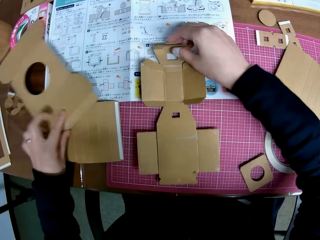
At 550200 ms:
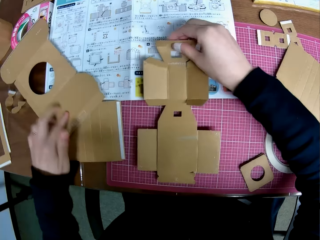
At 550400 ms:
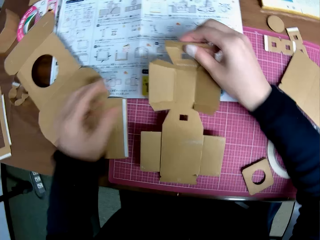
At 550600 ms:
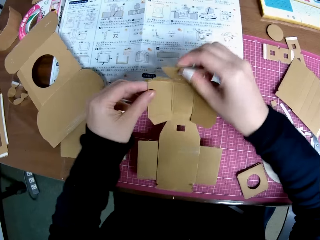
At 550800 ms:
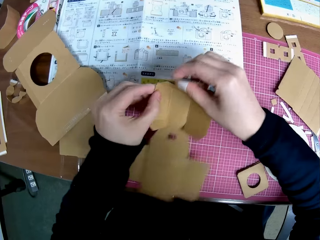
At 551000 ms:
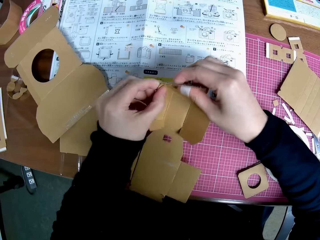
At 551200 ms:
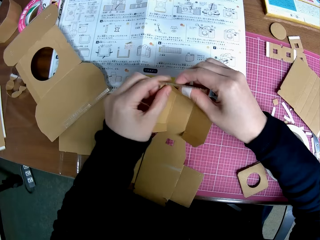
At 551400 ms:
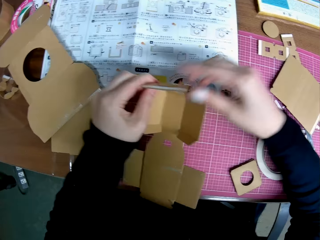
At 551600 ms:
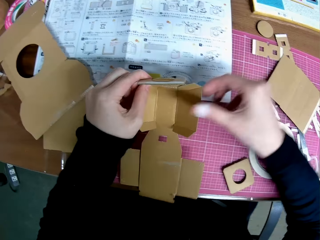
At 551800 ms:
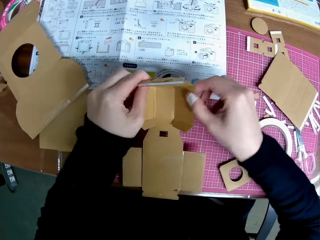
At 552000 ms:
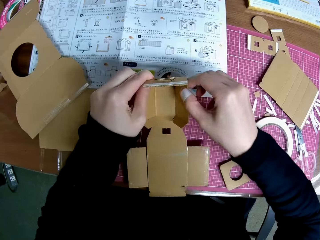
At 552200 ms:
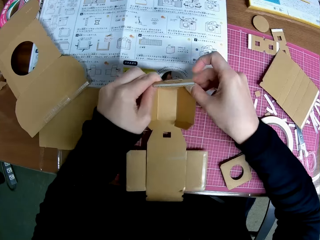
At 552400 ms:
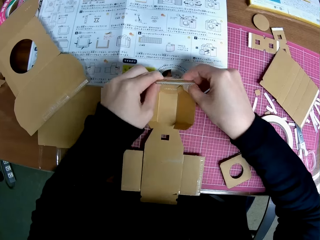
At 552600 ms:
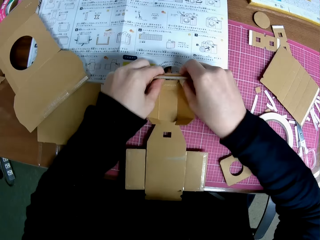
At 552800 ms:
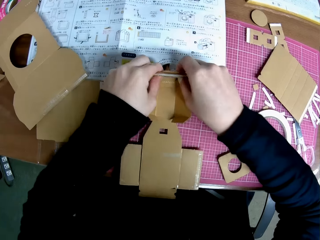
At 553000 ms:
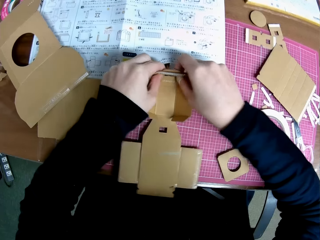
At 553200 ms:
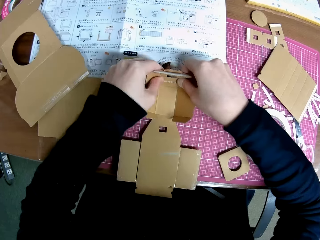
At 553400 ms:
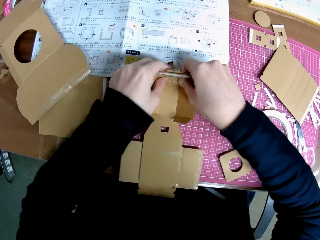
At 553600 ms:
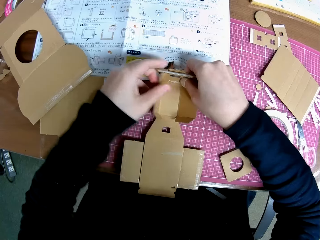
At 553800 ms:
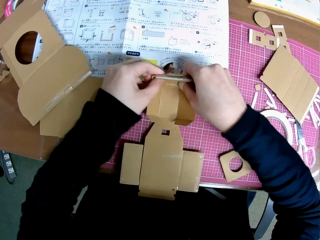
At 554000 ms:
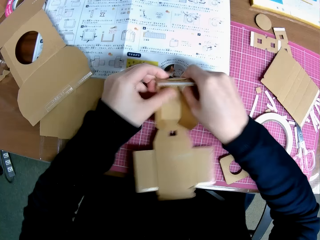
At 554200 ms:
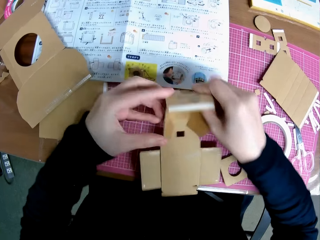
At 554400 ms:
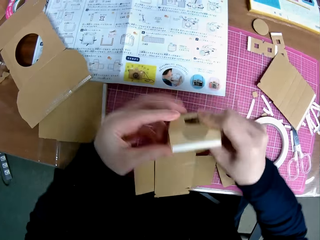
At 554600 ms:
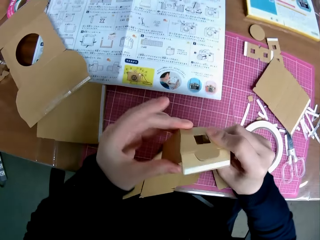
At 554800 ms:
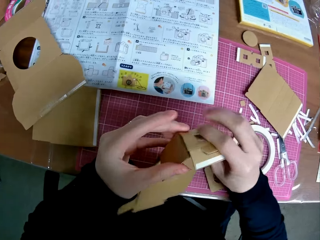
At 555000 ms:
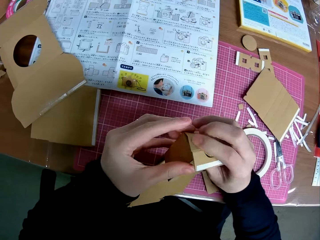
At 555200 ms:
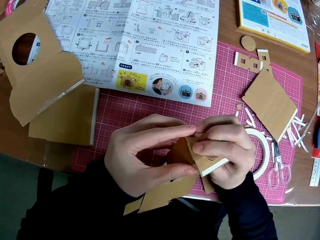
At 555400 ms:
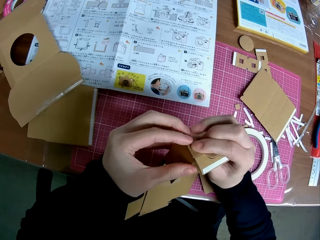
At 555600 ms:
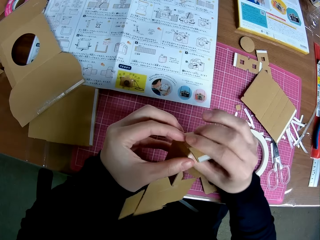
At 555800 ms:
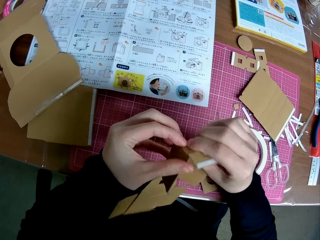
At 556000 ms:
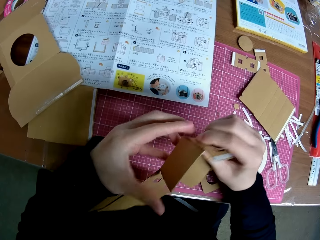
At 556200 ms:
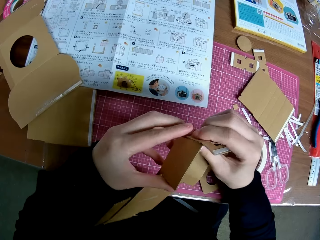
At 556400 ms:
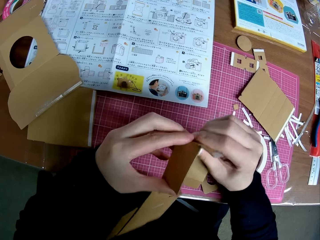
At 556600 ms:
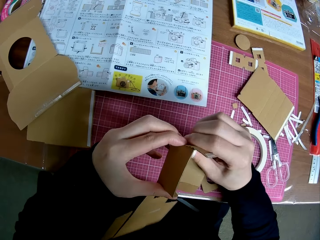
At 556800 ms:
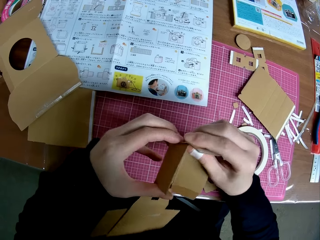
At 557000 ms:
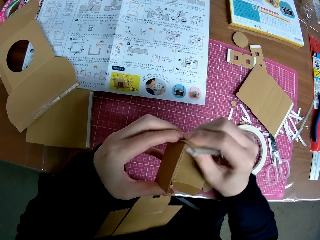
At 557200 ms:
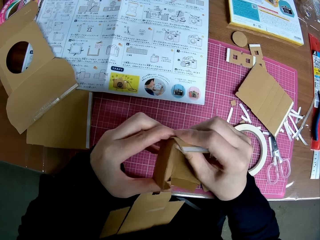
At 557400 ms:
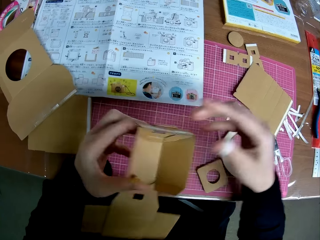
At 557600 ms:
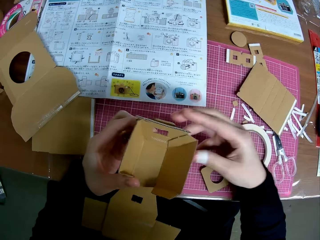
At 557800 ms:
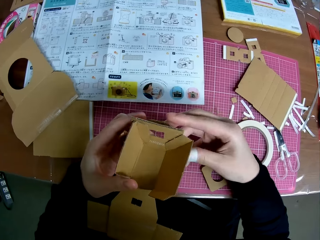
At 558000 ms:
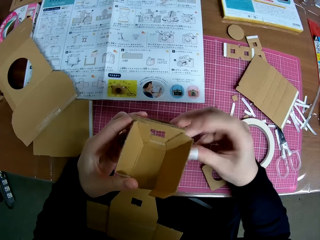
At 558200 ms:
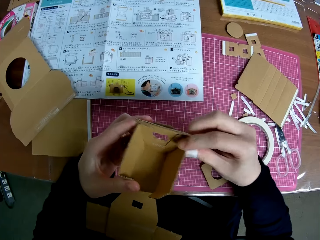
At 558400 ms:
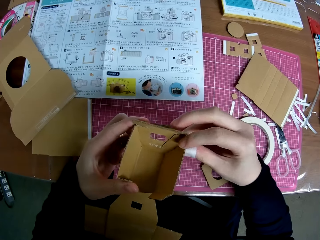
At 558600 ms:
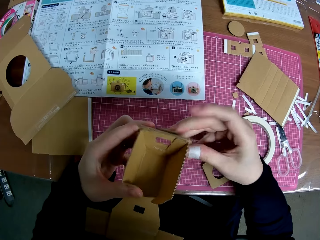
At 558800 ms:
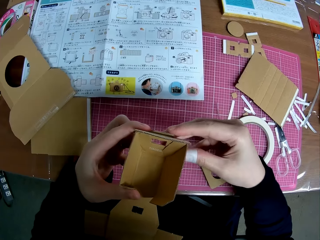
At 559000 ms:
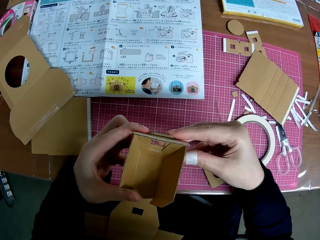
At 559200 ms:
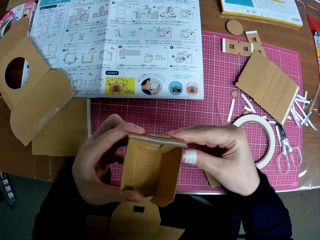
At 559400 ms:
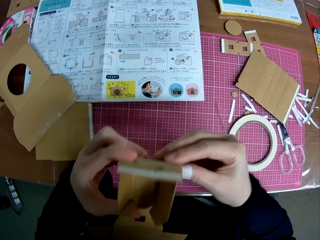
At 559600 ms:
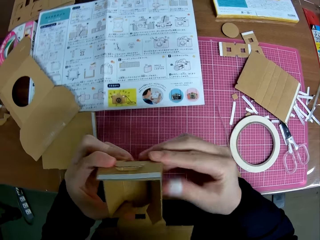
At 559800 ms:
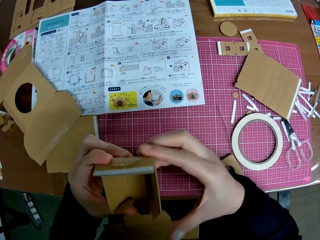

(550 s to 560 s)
The camera wearer handles the piece of paper mechanical model or crafting paper on the table with both hands. They place another crafting paper on the table. They pick up the crafting paper. They fold the crafting paper. They place the crafting paper on the table. They press the crafting paper on the table. They lift the piece of paper mechanical model from the table with both hands. They hold the crafting paper. They fold the crafting paper.

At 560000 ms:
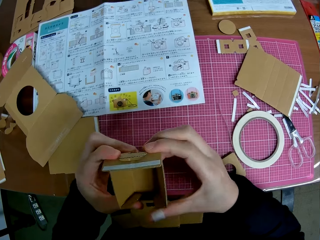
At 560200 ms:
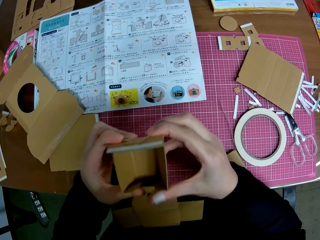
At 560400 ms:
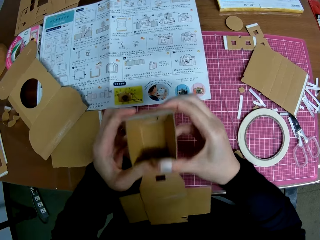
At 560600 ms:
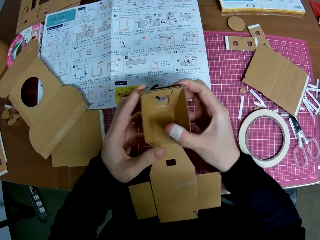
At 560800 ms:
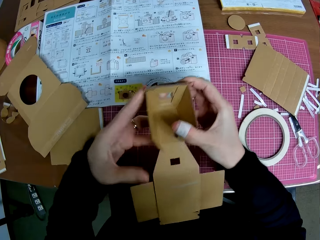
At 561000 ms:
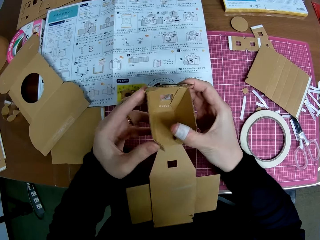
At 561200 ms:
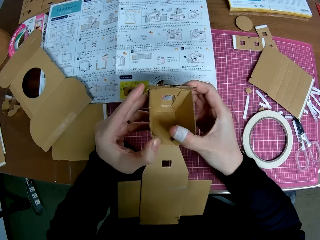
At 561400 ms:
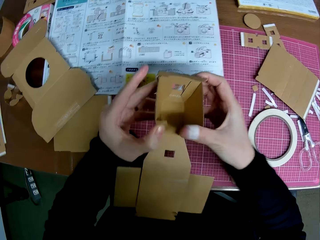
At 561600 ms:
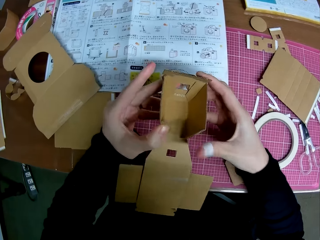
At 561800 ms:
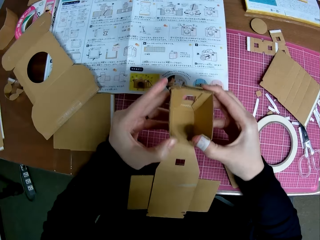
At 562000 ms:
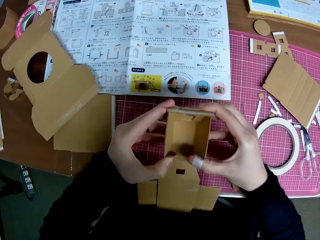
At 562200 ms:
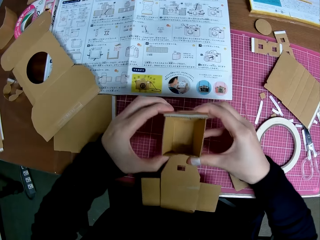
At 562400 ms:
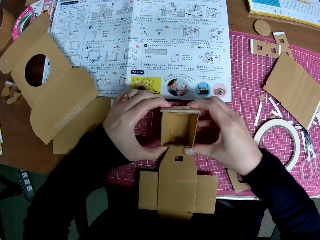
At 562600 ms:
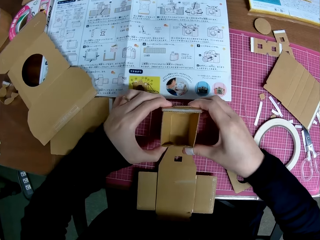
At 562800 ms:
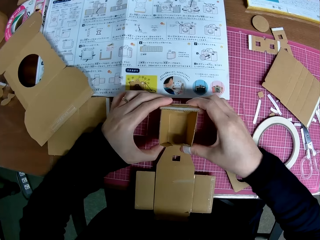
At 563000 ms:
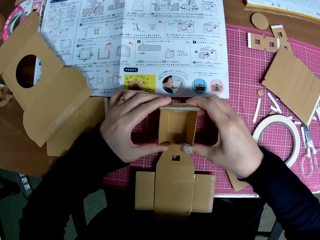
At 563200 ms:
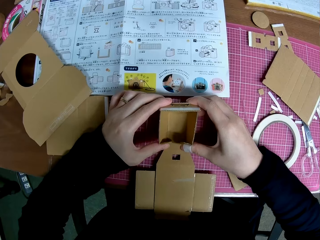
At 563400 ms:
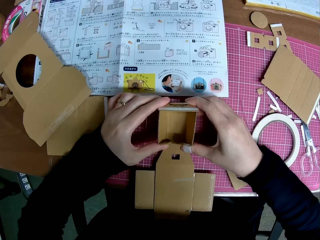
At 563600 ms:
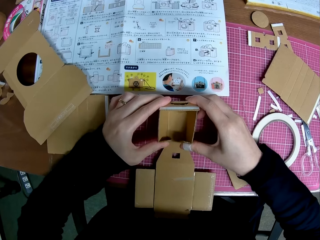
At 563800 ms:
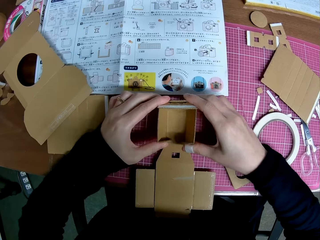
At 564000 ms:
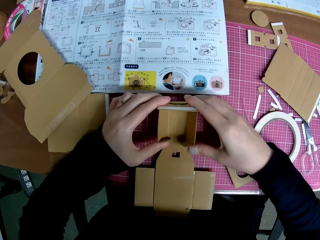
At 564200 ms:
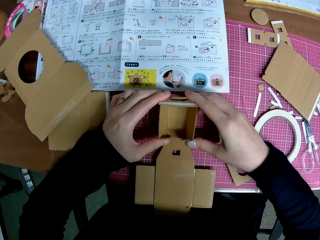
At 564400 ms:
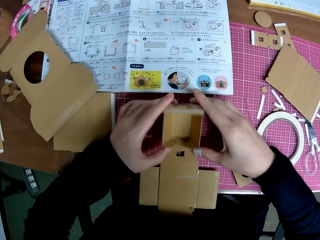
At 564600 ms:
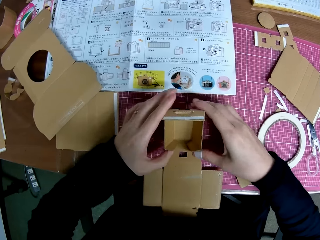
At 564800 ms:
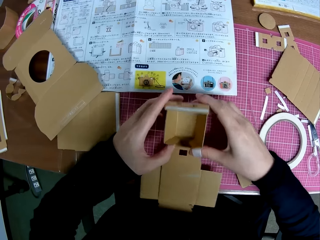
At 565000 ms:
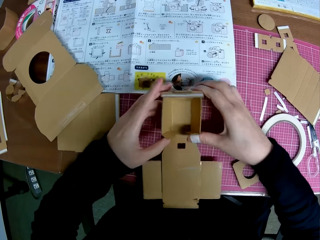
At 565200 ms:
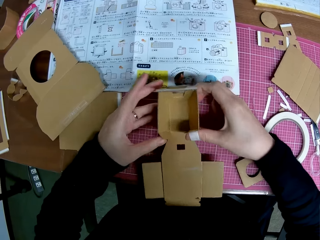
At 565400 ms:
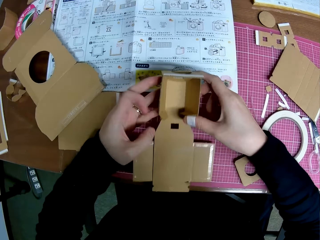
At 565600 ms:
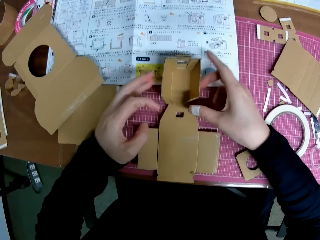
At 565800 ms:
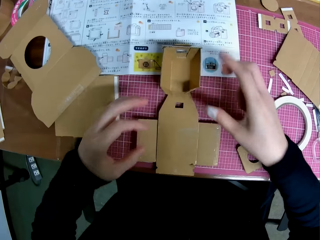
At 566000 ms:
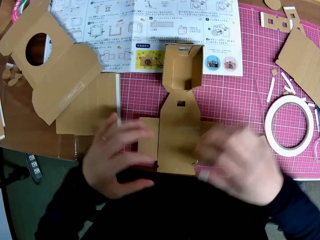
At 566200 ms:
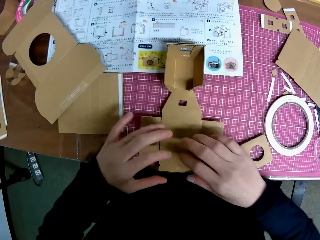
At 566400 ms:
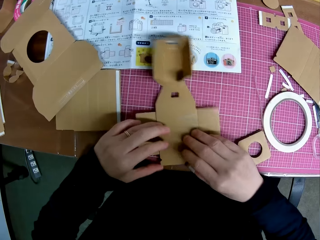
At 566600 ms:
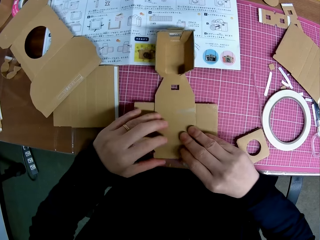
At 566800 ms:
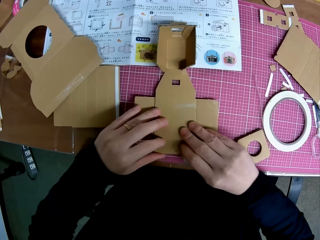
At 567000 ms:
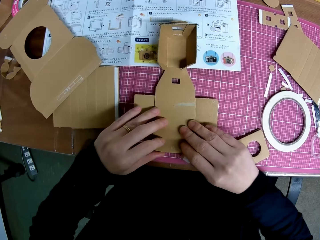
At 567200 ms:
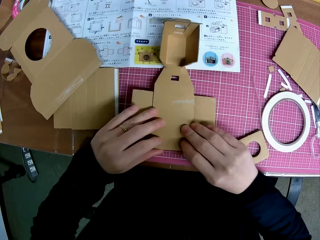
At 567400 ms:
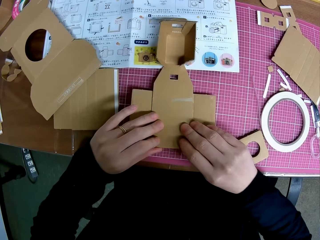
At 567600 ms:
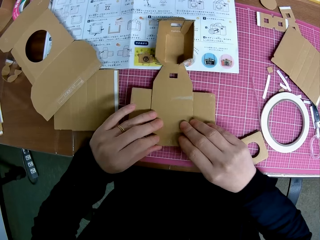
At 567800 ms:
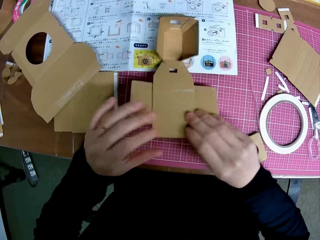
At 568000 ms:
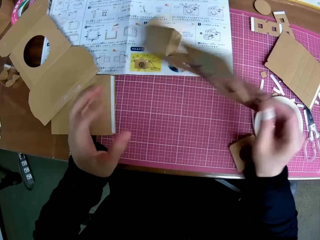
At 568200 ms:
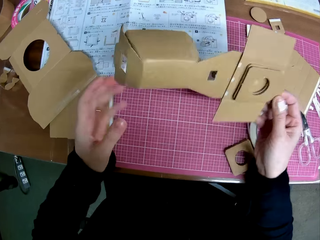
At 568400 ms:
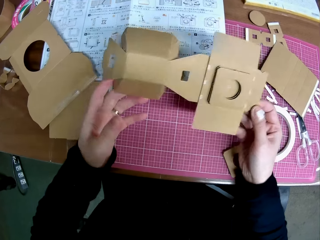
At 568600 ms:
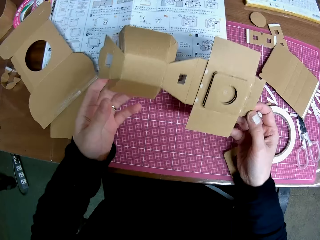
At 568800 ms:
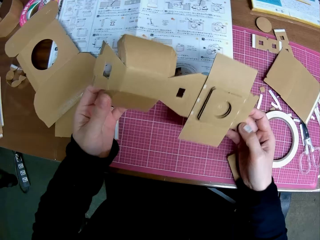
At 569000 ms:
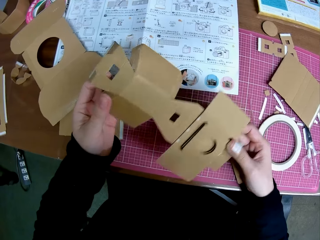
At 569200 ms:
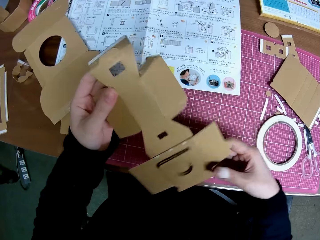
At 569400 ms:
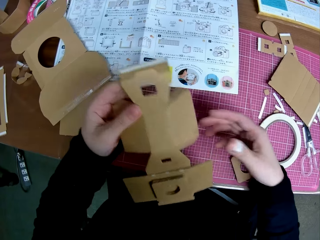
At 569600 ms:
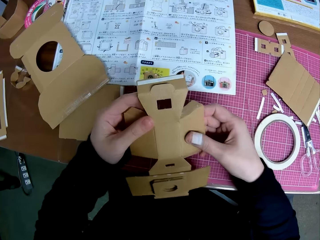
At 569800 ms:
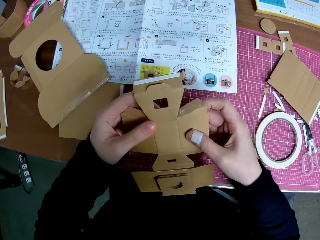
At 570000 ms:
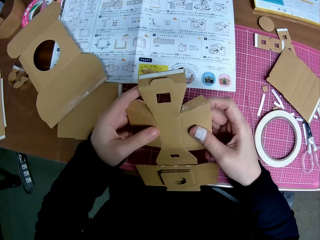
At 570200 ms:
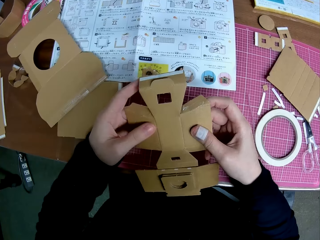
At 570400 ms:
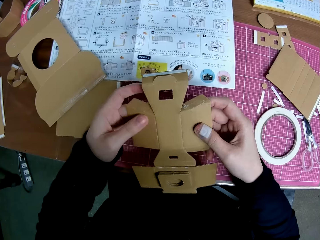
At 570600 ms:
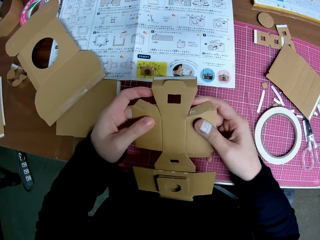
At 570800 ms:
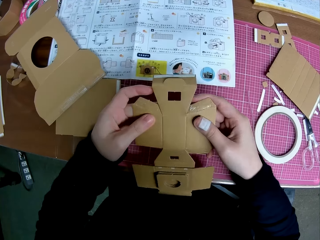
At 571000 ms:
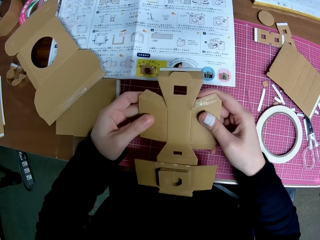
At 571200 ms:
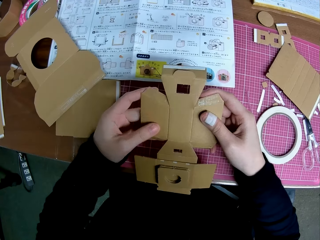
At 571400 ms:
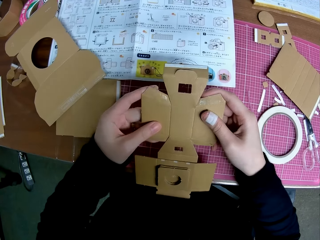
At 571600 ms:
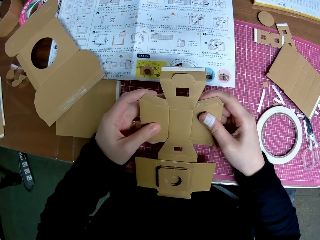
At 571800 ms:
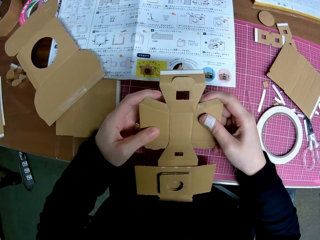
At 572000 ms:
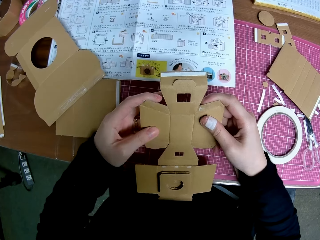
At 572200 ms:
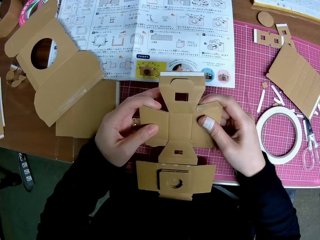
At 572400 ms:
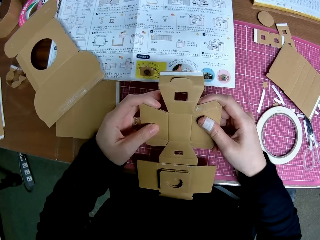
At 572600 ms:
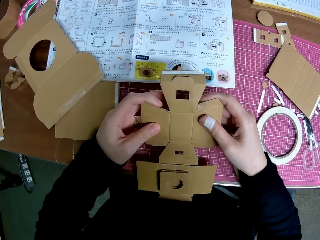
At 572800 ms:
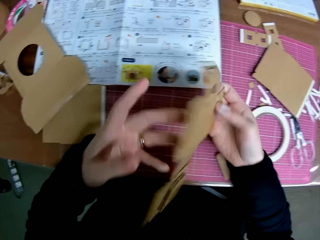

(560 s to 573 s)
The camera wearer places the piece of paper mechanical model or cardboard on the table with his hands. He puts the piece of cardboard on the table. He holds the piece of cardboard box. He turns the piece of paper mechanical model with his right hand. He handles the piece of paper mechanical model with both hands. He holds the piece of cardboard box.
